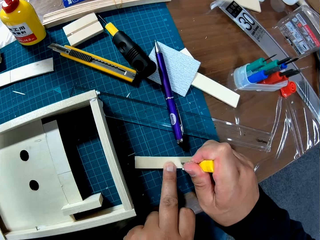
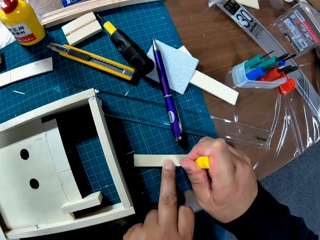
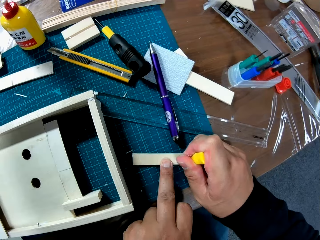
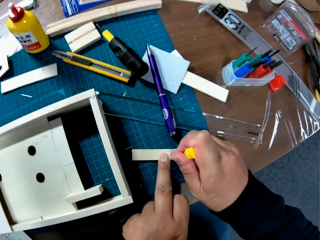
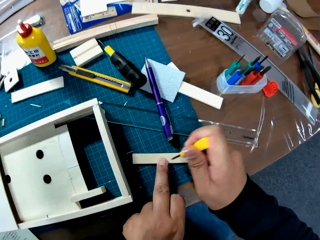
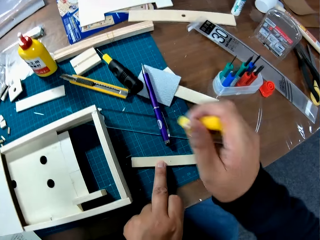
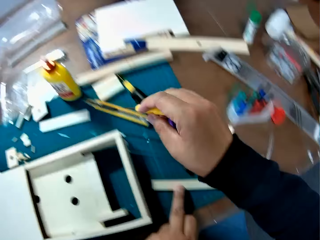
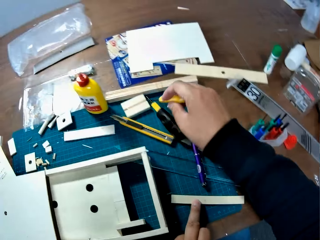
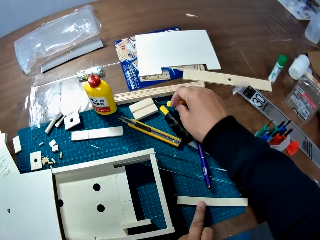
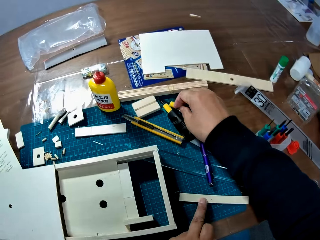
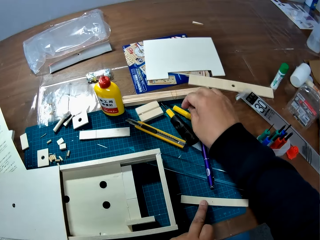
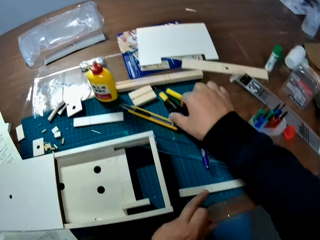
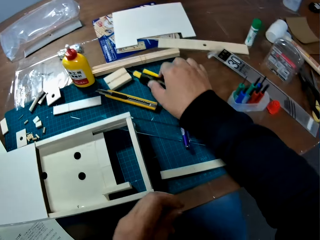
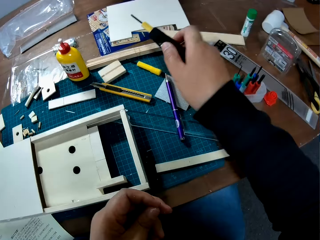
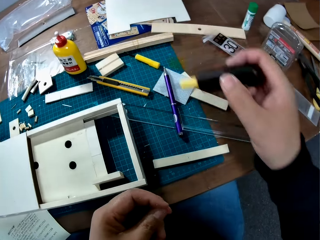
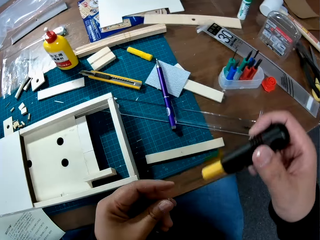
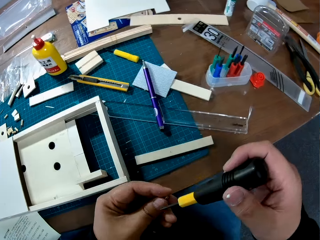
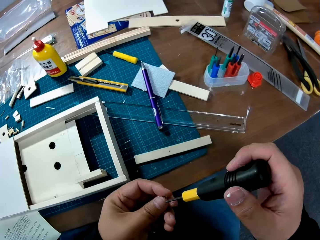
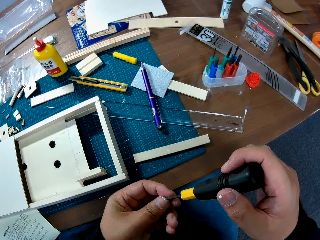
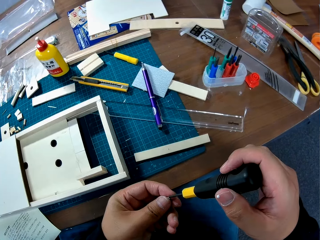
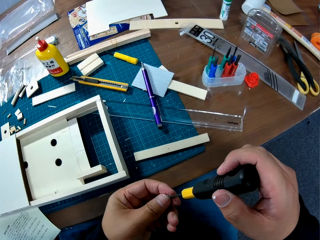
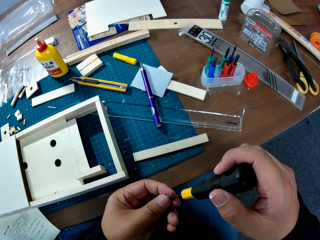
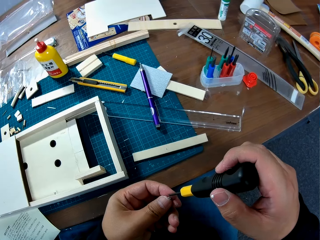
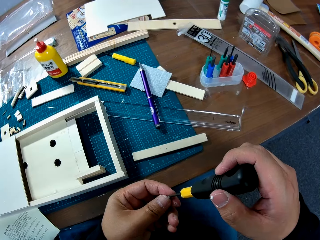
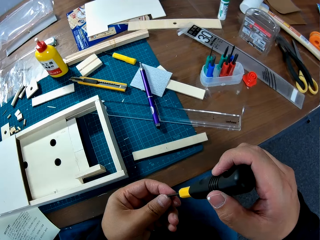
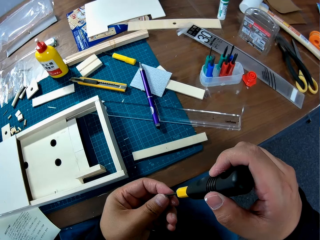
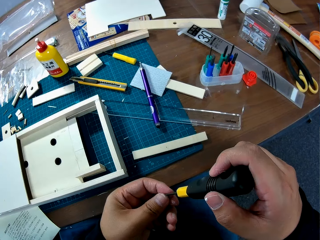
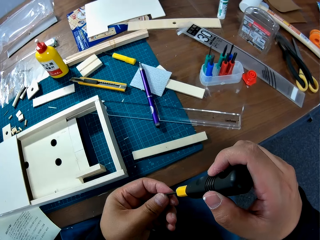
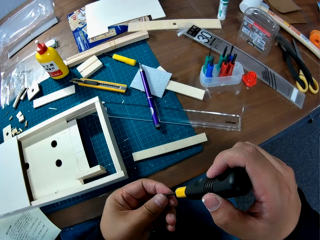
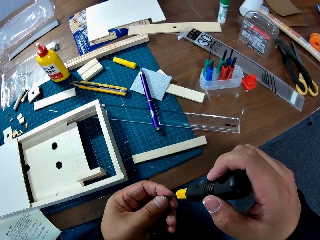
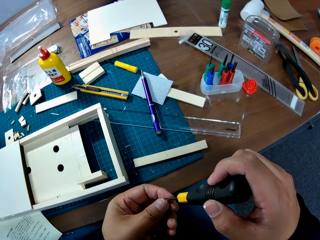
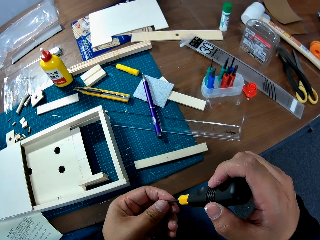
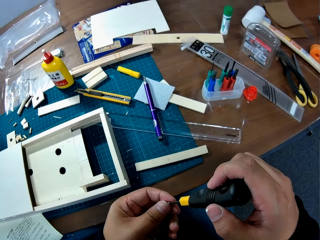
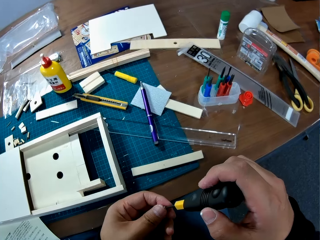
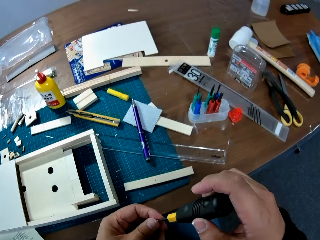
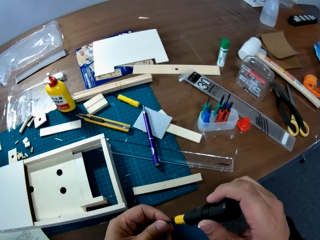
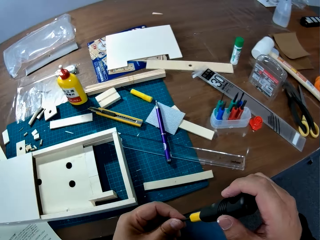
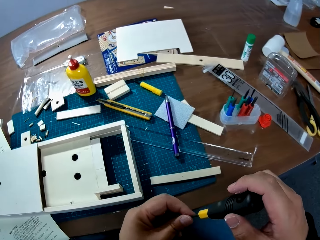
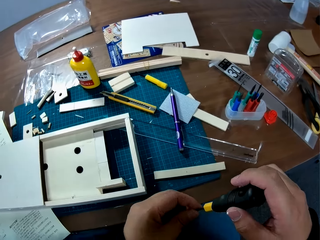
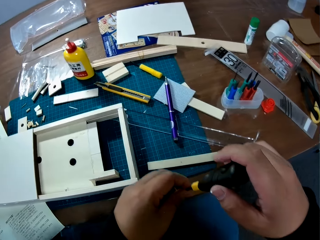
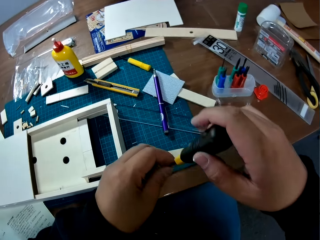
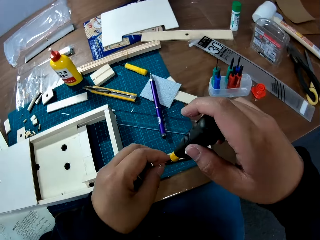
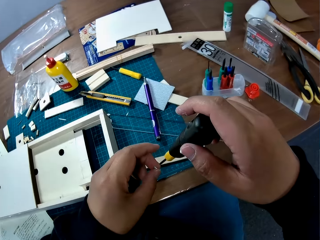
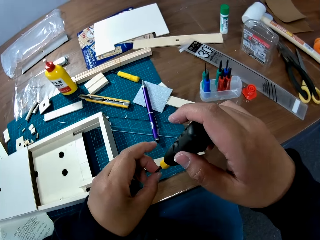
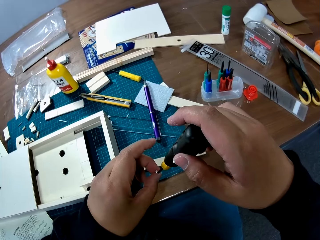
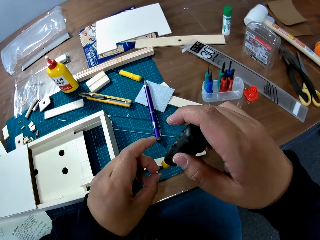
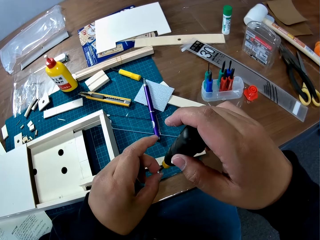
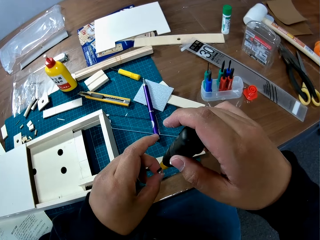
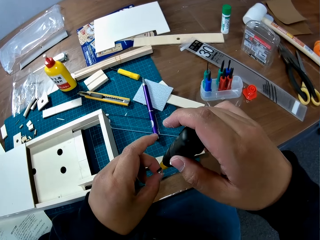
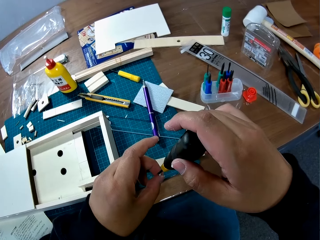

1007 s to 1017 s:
The camera wearer puts the screwdriver into a hole on the wood piece. He places the screwdriver on the table and takes another screwdriver from the table. He fixes the screwdriver on the screw in his hand.

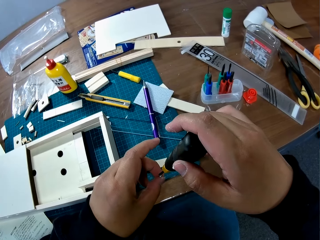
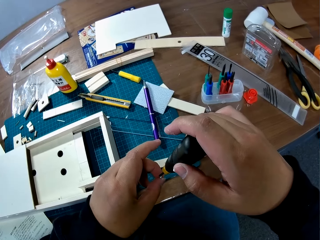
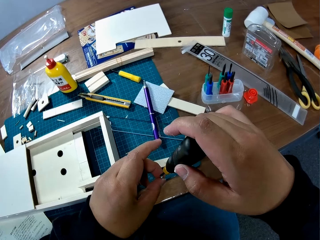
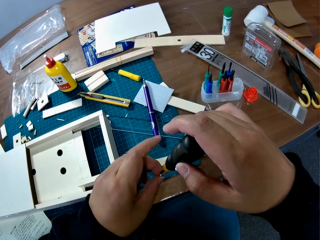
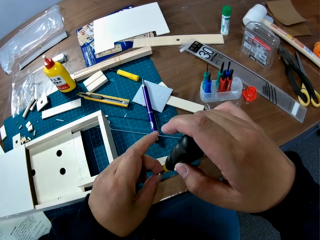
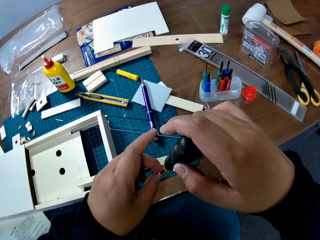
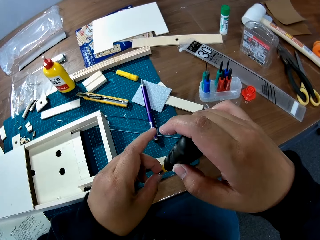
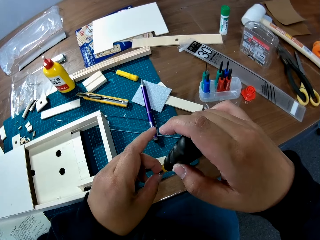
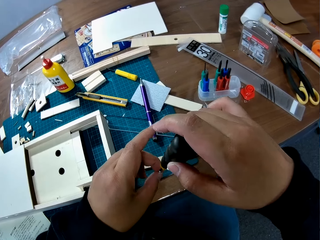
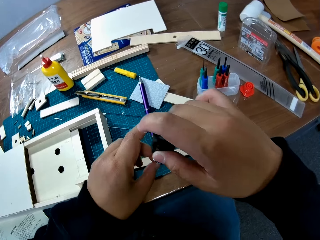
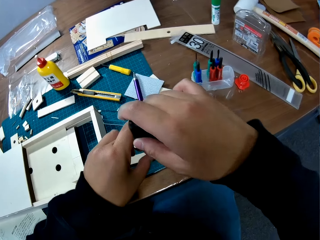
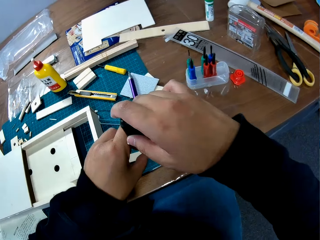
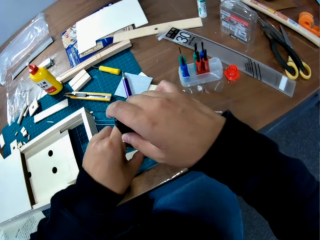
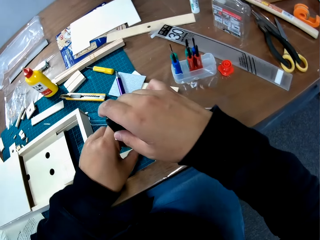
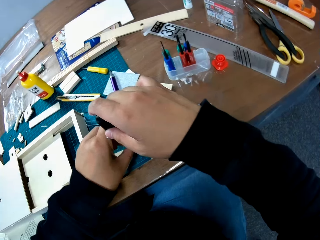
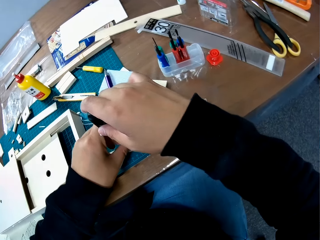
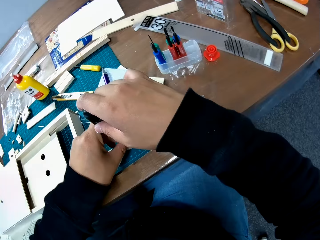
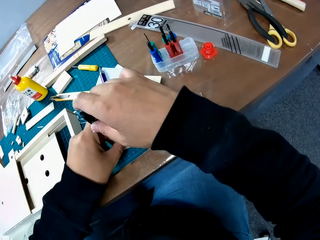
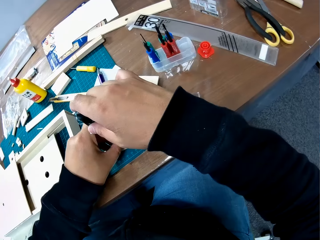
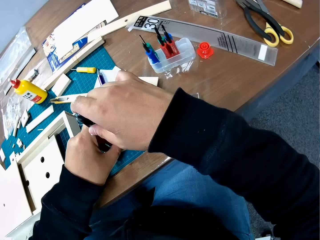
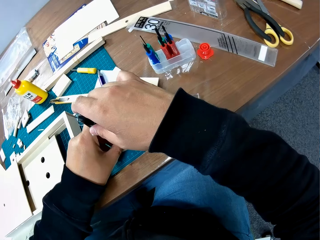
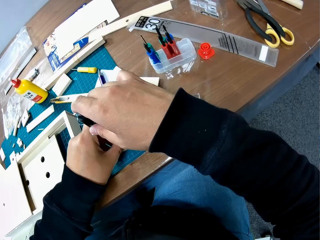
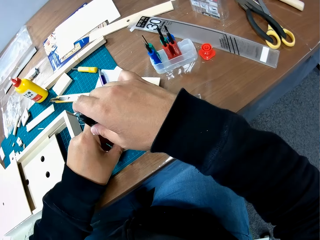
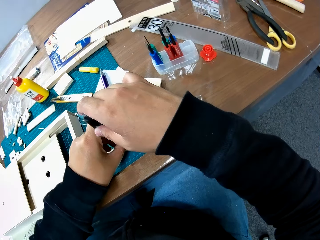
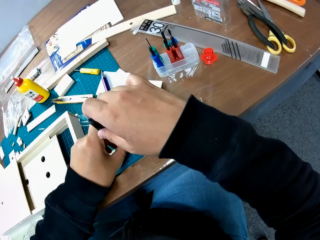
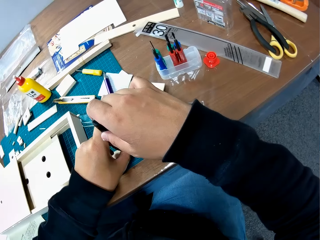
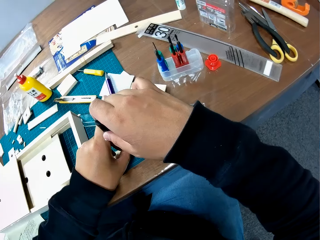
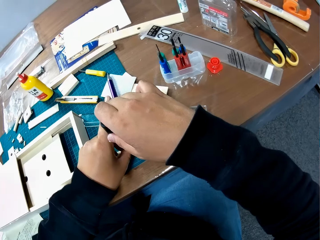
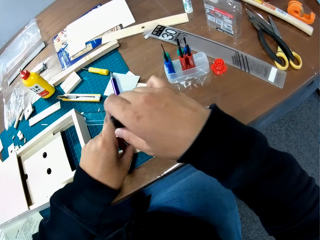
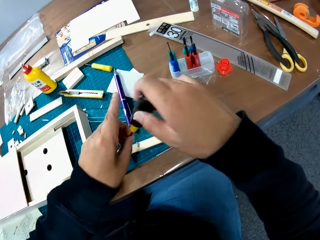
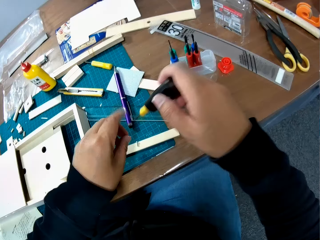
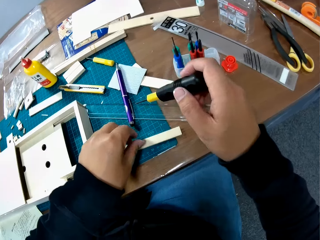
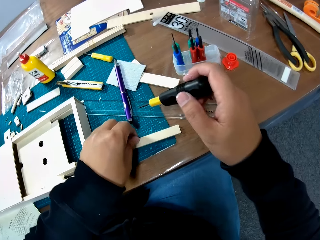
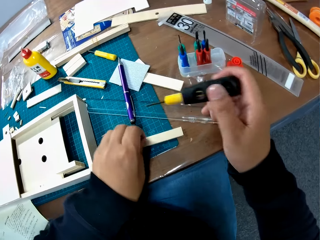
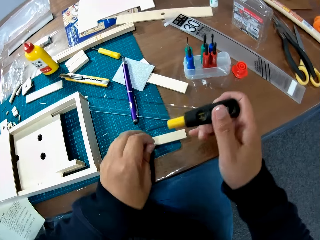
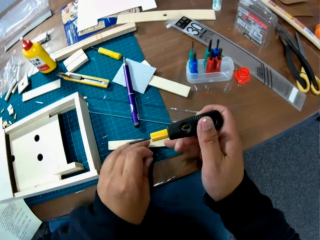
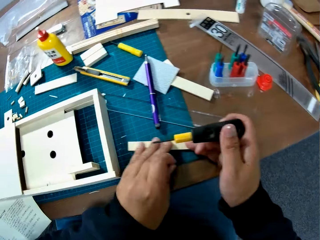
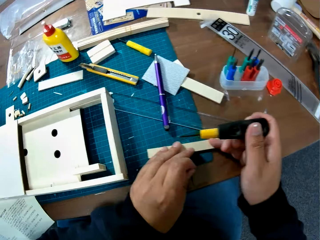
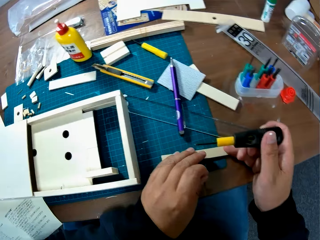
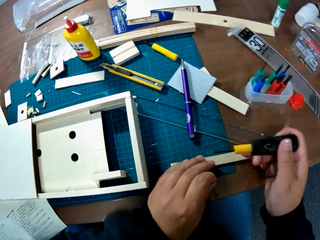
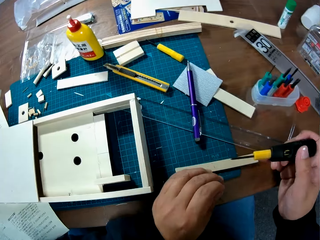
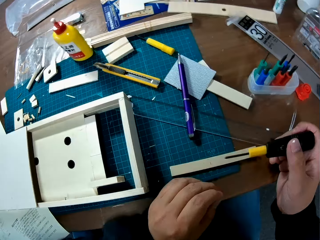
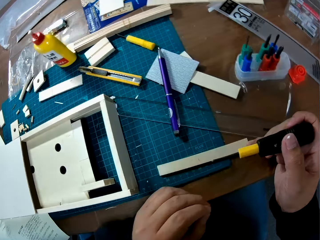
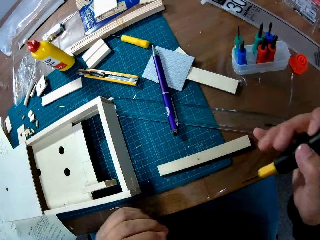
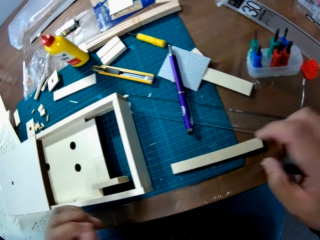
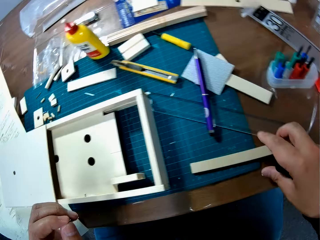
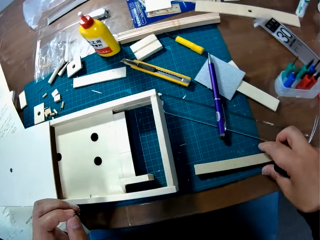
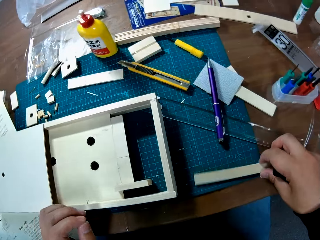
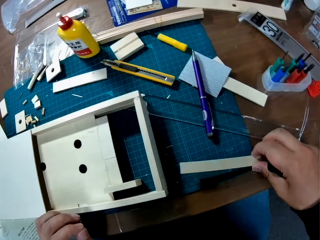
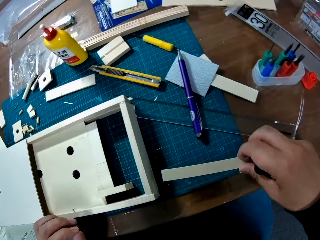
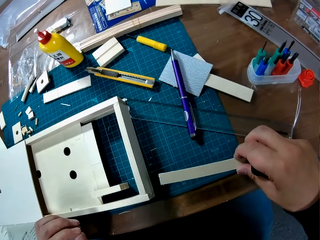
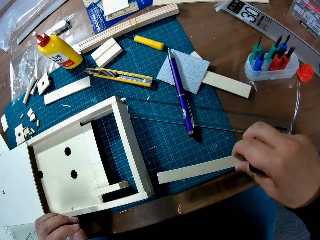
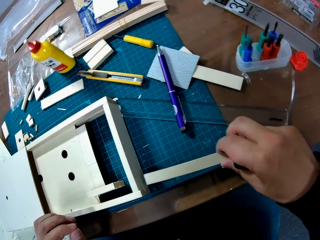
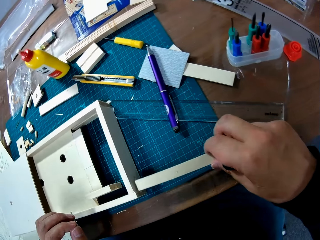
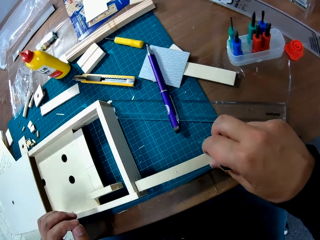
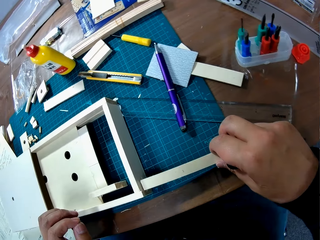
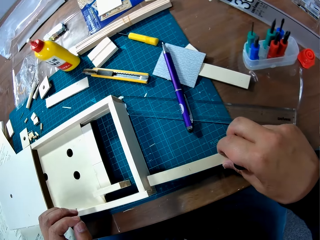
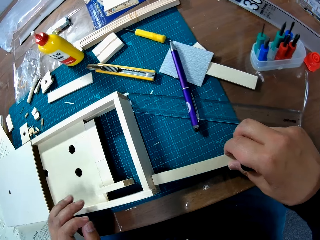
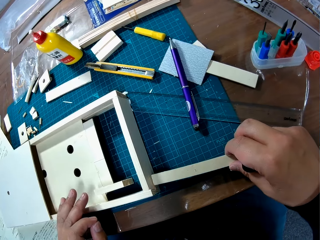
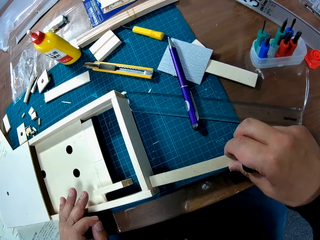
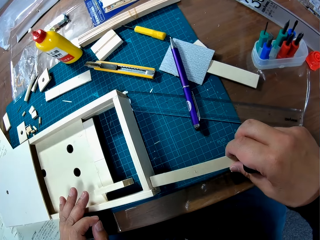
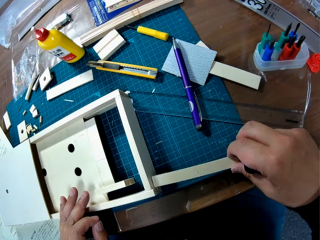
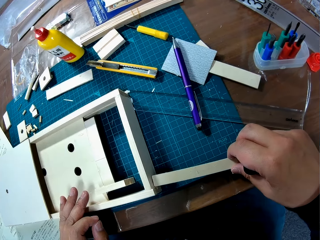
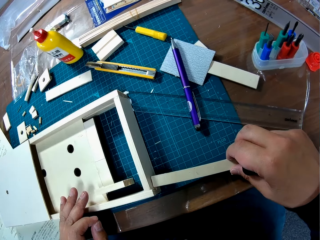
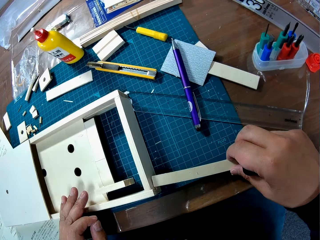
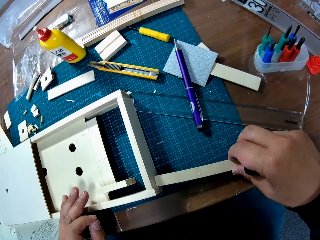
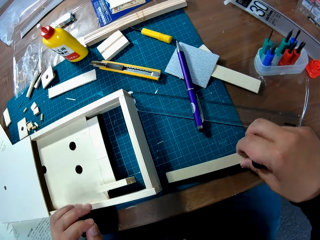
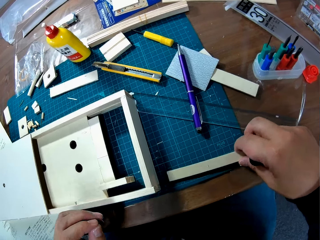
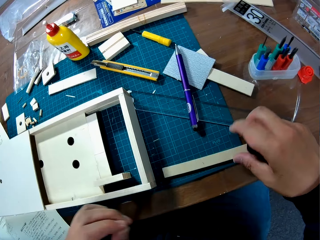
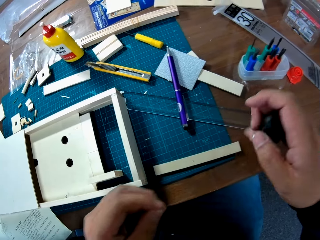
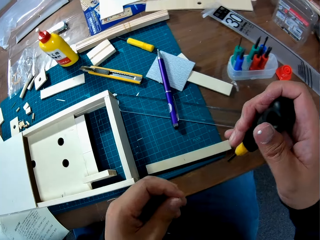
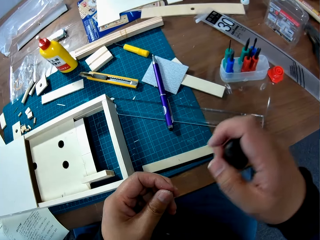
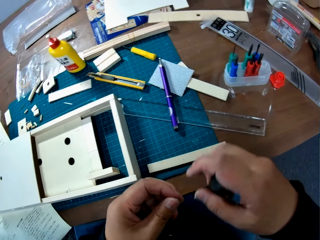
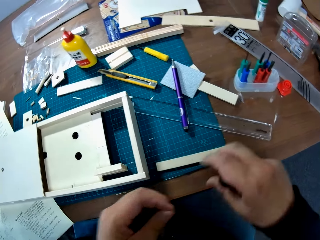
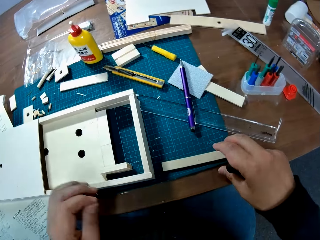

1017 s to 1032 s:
The camera wearer drives a screw on a piece of wooden material. They put the screw in the hole on the wood piece. They remove the screwdriver from the screw. They remove the screw from the hole on the wood piece. They take the wood piece from the table. They put the wood piece into the woodcraft box. They place the wood piece on the table.
